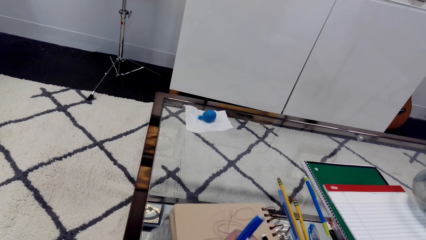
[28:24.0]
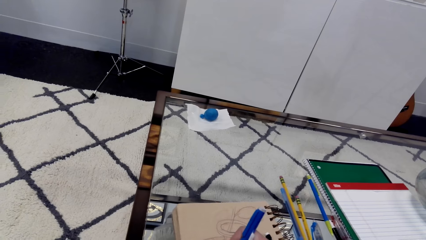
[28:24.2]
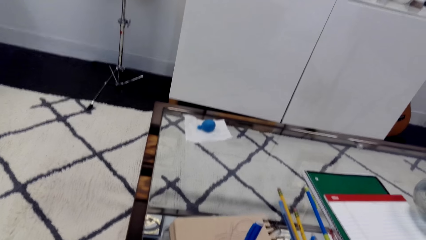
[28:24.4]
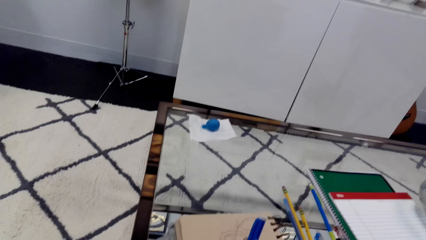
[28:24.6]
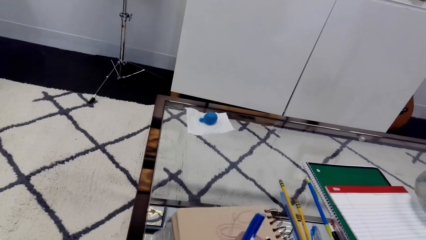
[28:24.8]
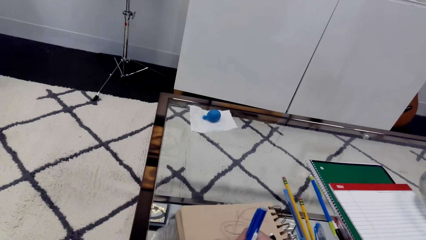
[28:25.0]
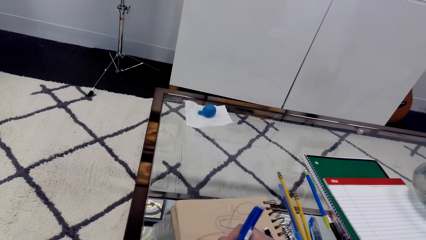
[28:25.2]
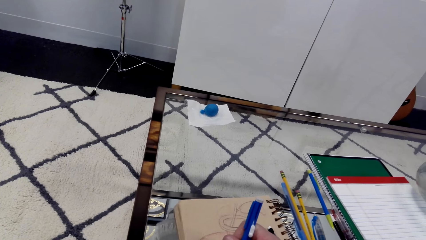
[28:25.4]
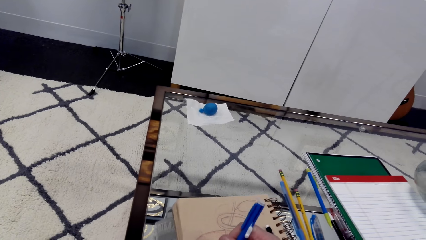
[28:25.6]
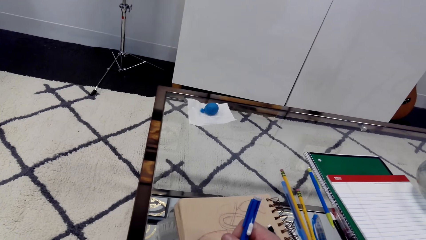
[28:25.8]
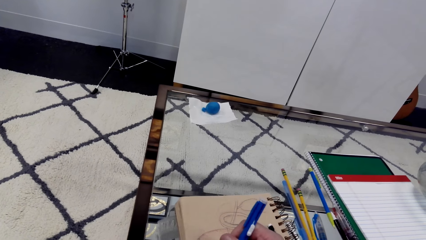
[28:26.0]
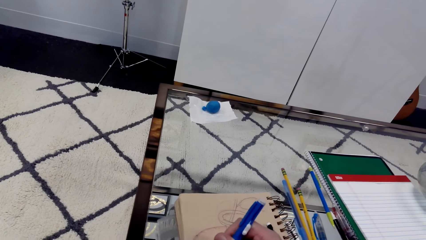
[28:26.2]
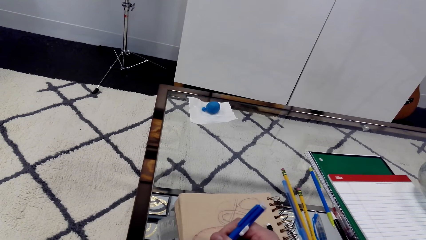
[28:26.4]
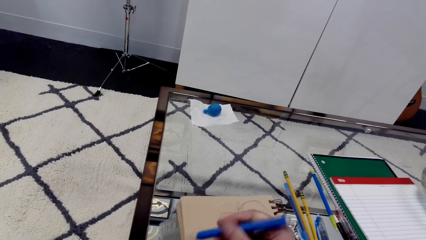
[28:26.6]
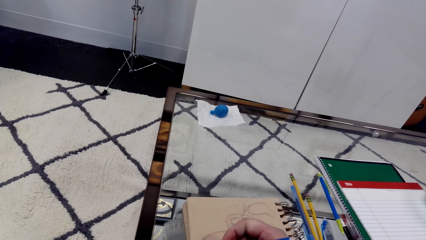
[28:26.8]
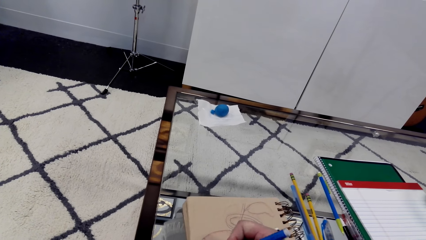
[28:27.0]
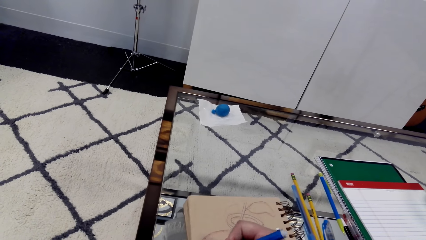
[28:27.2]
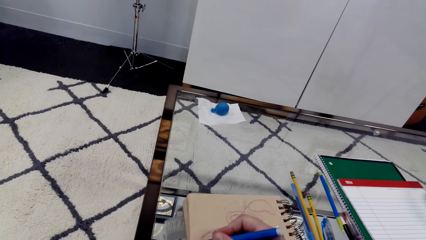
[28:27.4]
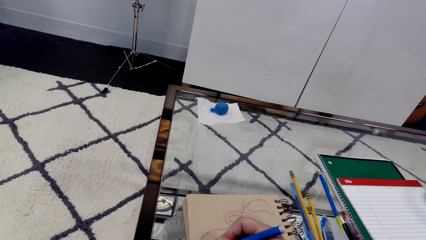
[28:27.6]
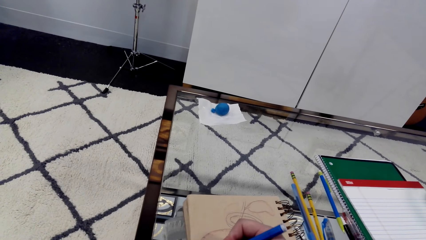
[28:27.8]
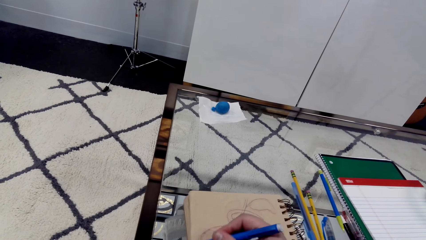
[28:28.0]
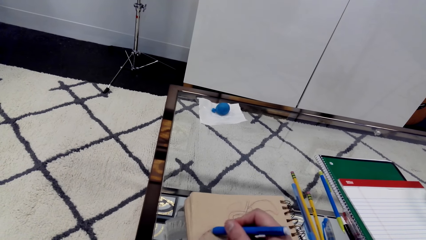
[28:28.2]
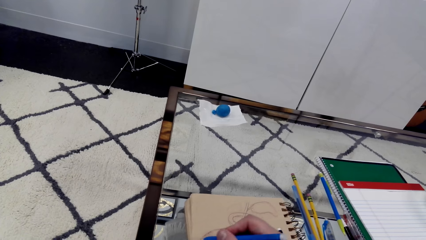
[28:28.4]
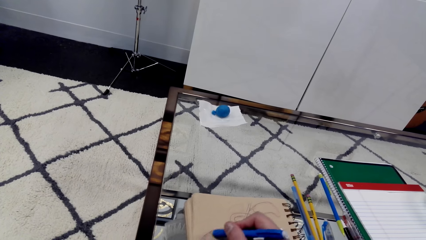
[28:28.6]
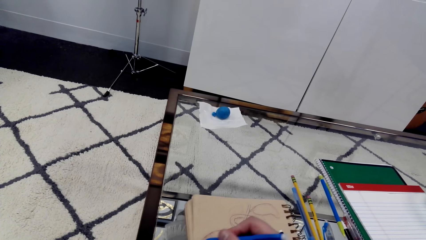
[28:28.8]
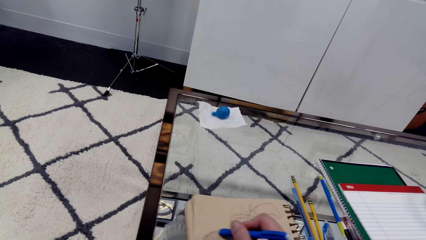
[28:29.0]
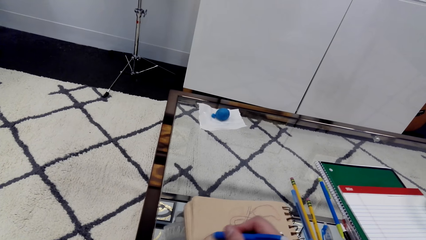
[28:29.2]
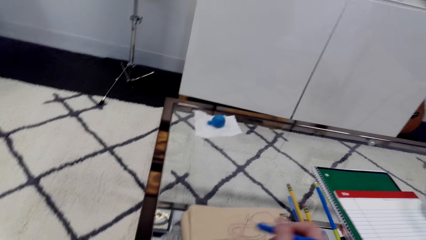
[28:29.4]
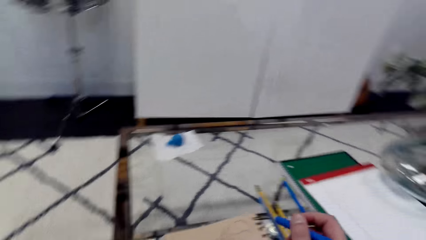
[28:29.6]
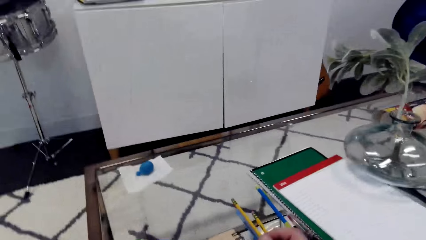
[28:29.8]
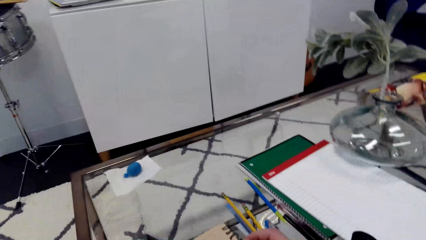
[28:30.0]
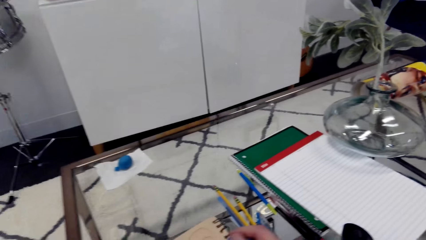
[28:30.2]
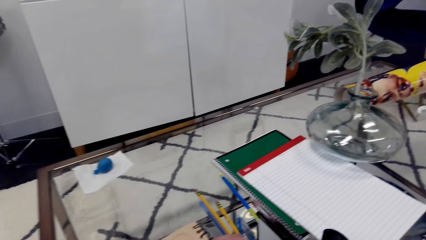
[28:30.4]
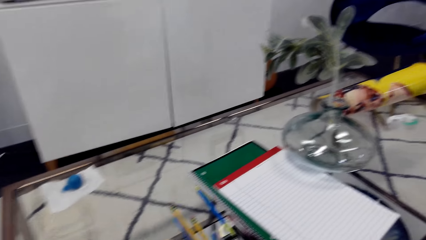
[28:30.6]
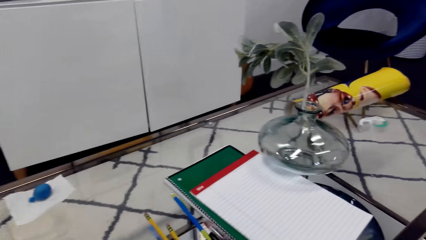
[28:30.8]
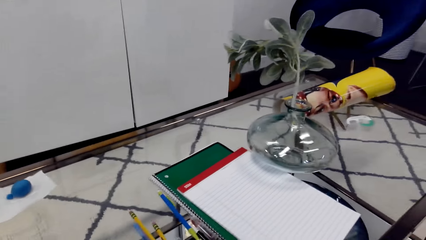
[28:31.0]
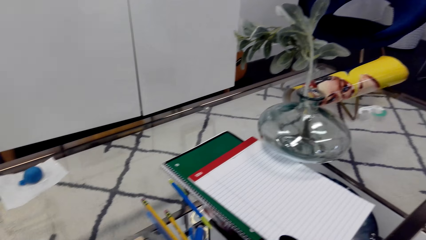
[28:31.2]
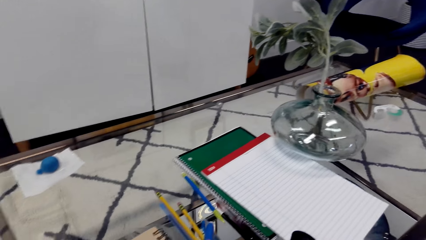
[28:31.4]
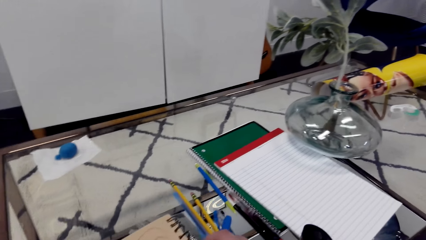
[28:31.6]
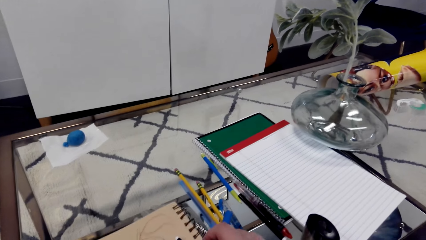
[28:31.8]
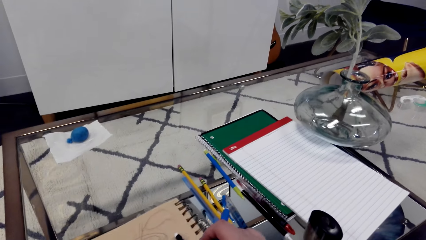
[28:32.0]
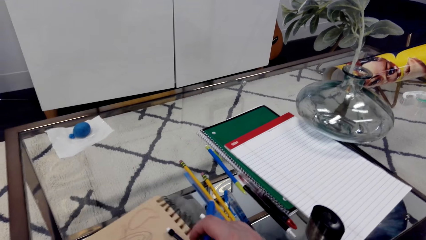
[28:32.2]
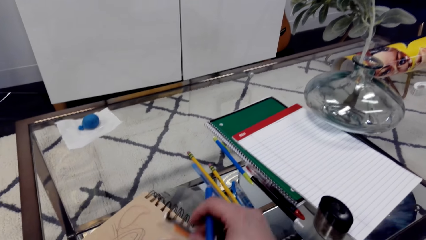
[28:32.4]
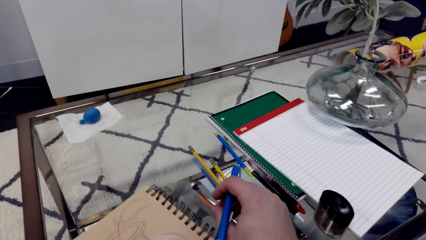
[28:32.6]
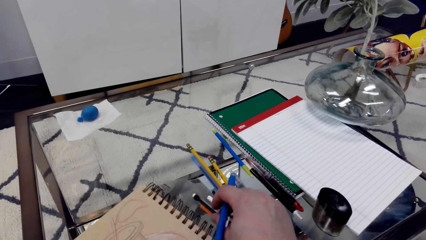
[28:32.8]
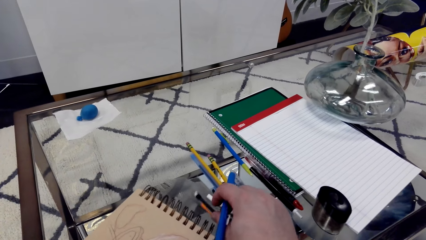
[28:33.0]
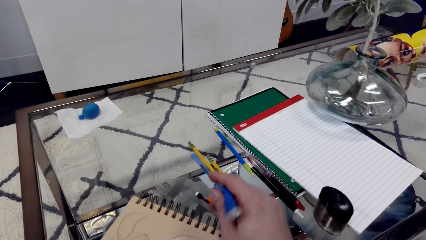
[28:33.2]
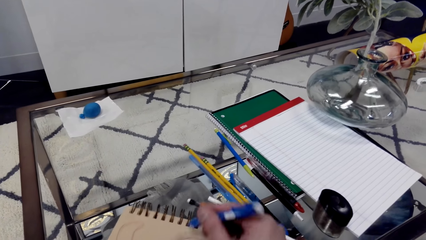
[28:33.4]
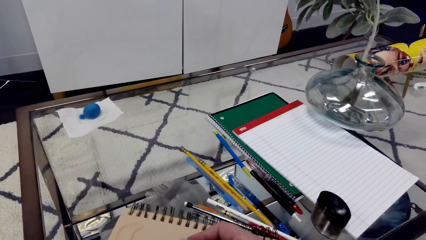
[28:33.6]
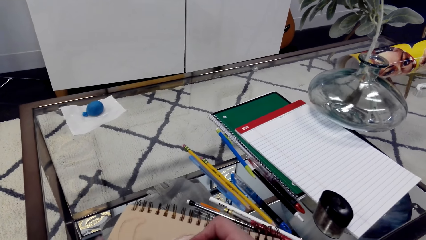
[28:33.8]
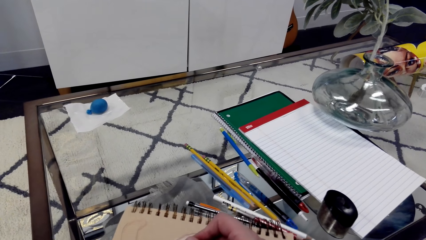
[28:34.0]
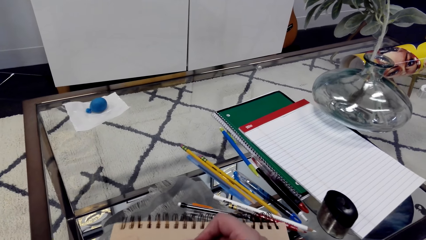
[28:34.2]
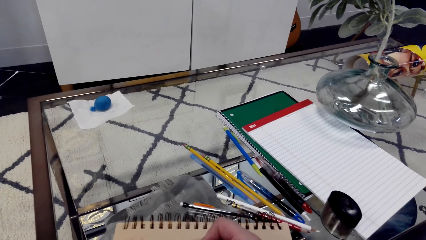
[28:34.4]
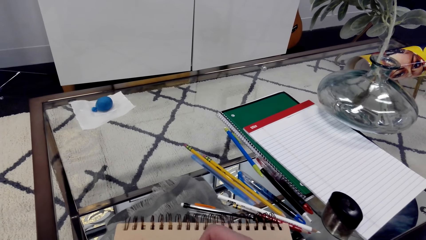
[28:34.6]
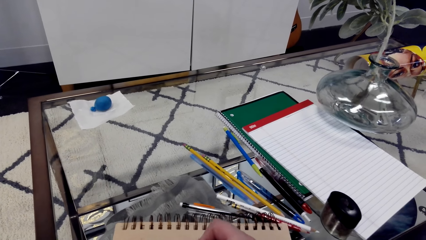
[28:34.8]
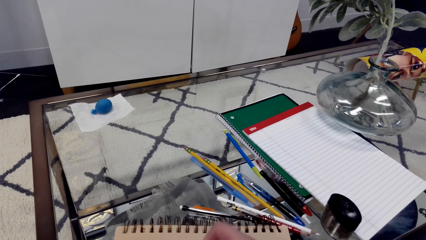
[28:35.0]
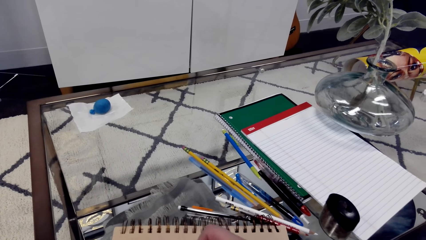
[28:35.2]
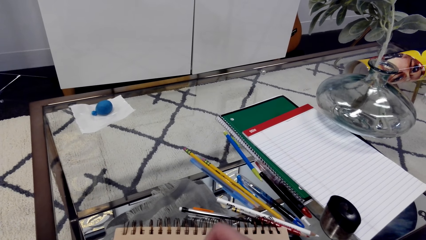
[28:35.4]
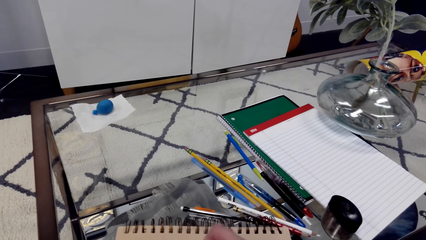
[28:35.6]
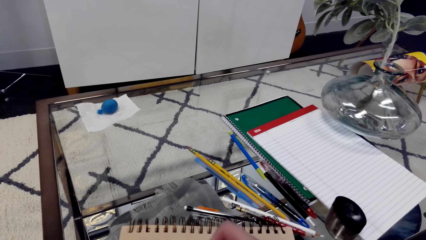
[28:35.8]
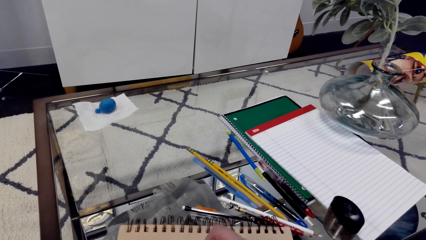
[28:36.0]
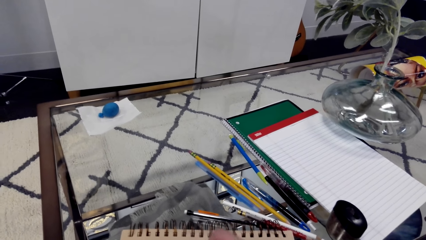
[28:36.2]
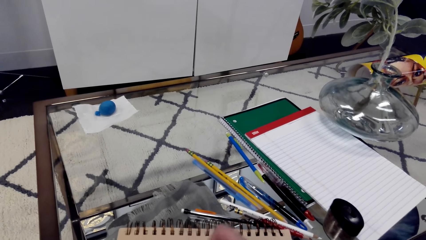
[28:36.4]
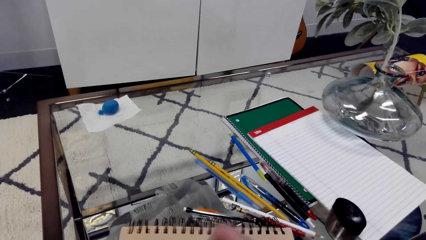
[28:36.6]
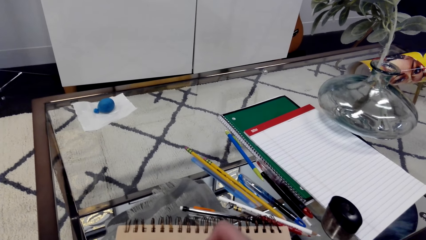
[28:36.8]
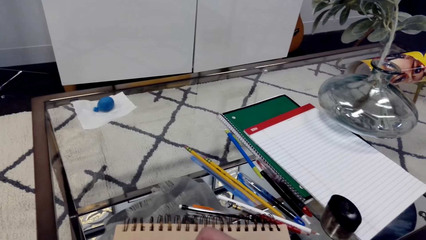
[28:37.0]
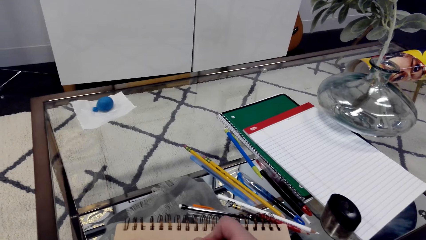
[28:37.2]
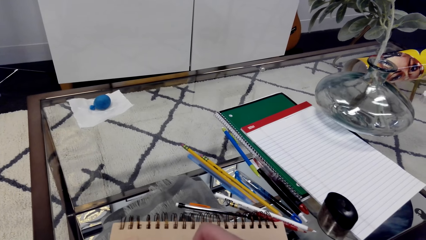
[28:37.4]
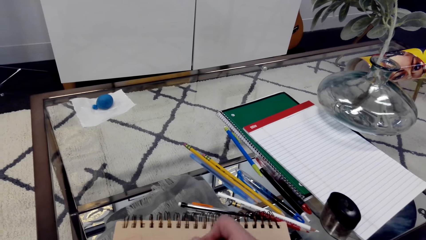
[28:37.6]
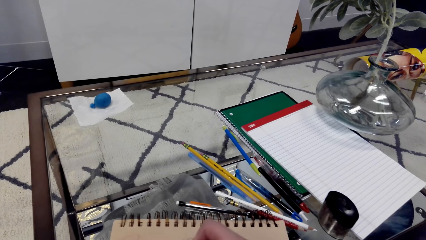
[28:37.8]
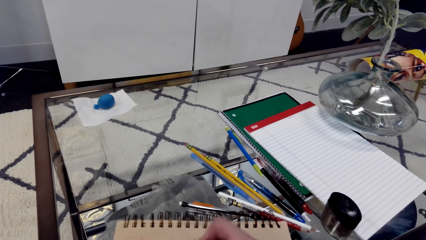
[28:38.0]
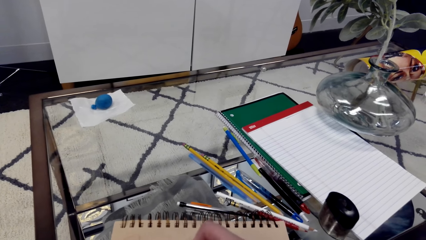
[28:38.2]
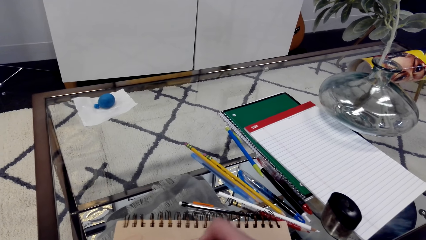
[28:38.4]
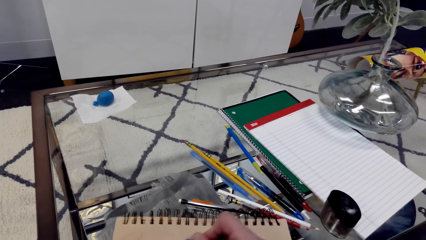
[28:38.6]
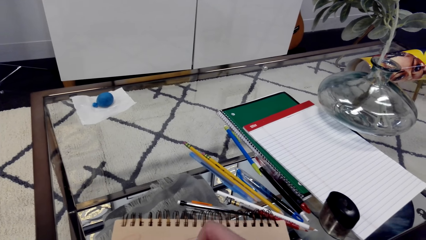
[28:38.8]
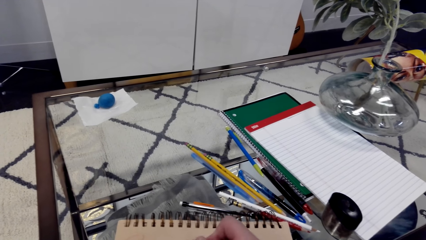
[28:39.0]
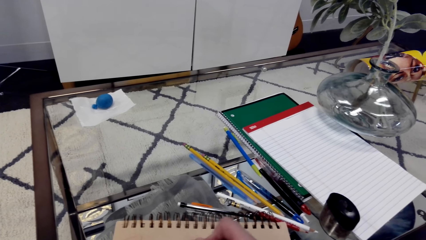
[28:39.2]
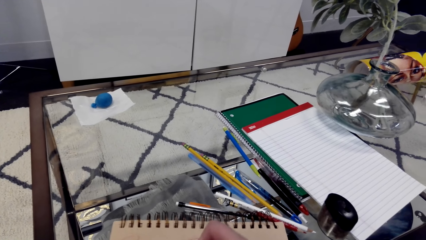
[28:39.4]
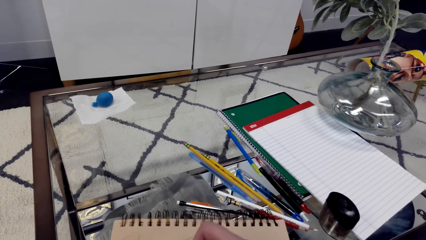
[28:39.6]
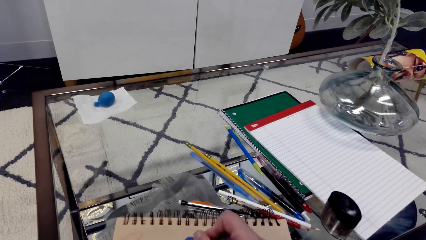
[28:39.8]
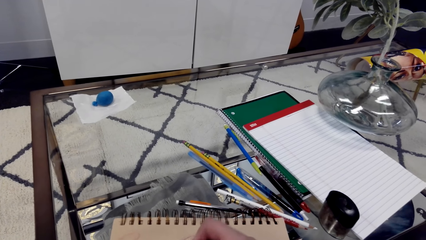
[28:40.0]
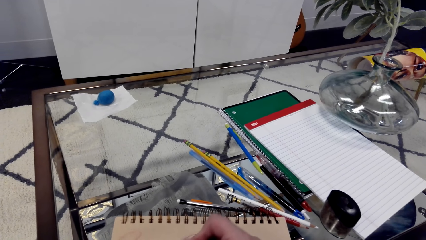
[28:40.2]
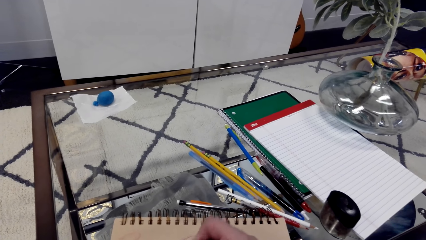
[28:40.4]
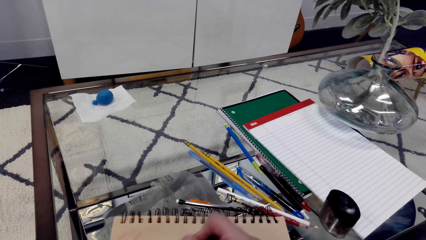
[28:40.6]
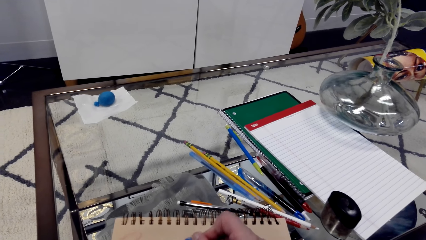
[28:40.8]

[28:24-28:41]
The camera wearer looks around. They move the book aside. They put down the pencil. They draw on the book using a pen.
